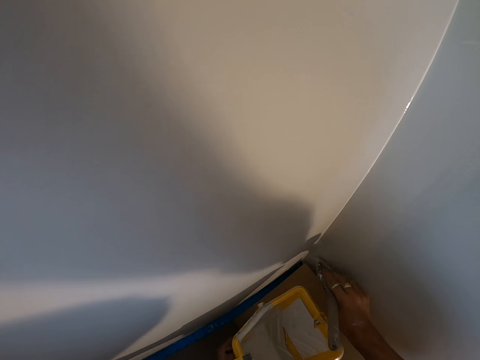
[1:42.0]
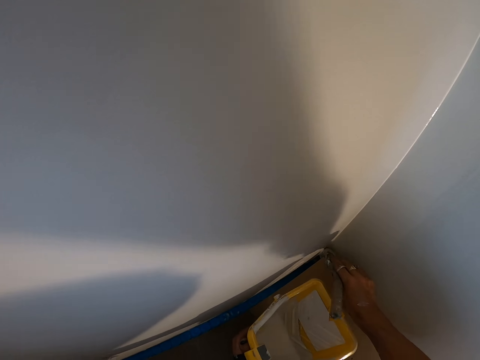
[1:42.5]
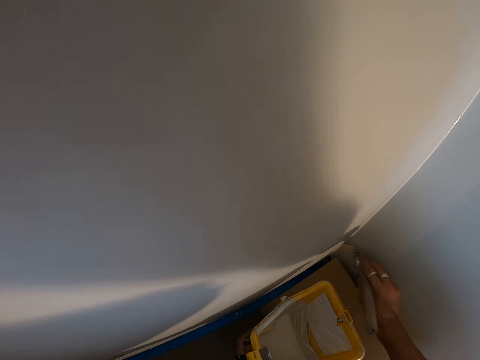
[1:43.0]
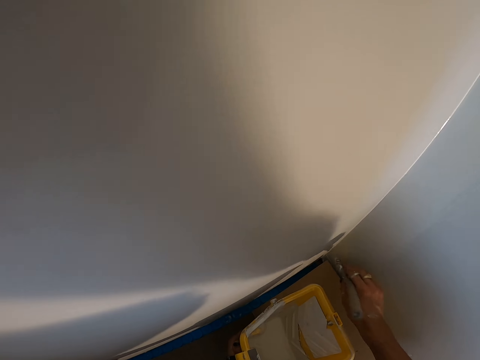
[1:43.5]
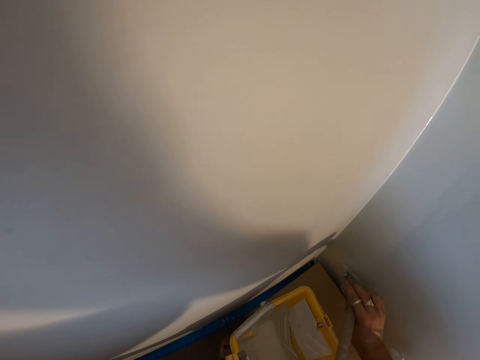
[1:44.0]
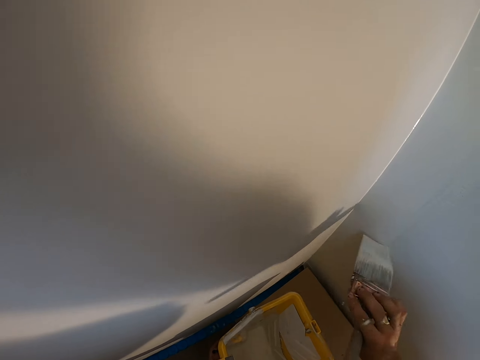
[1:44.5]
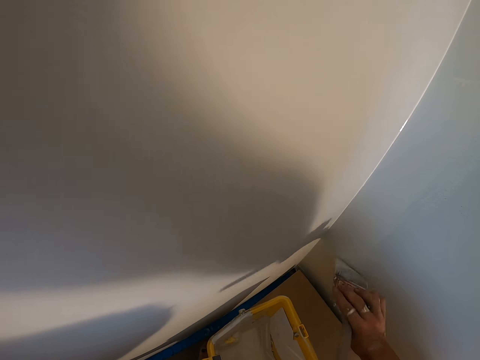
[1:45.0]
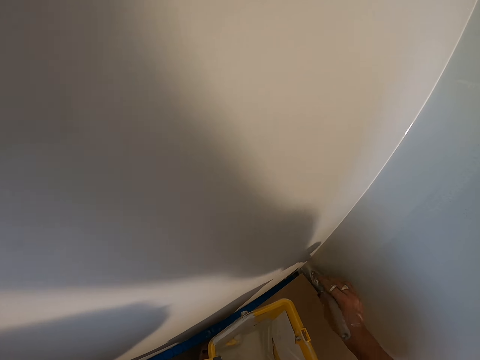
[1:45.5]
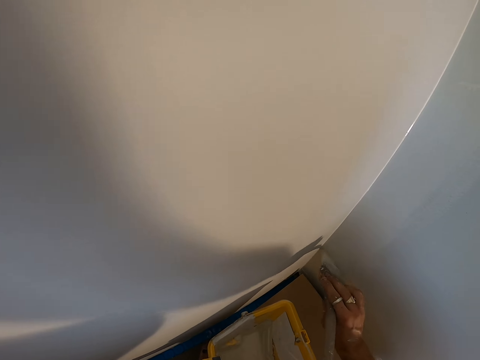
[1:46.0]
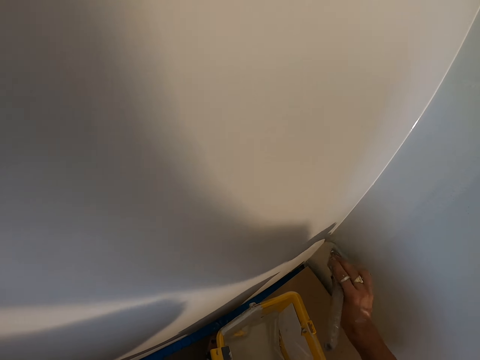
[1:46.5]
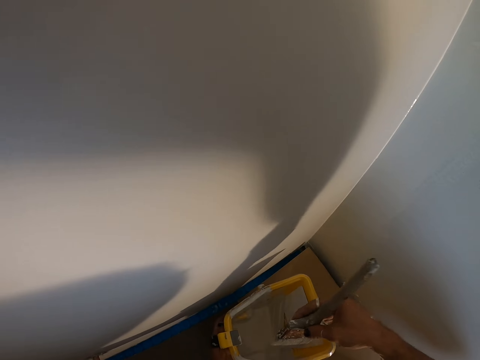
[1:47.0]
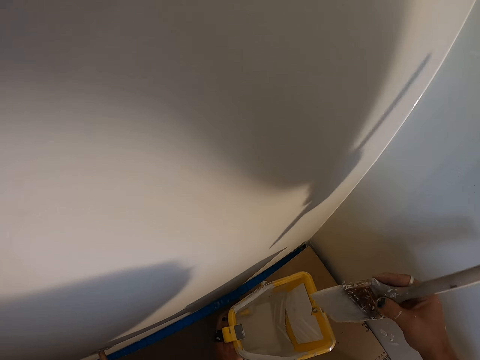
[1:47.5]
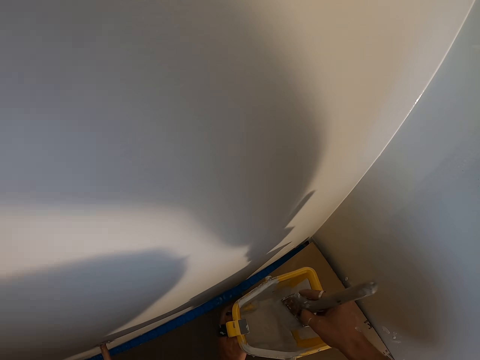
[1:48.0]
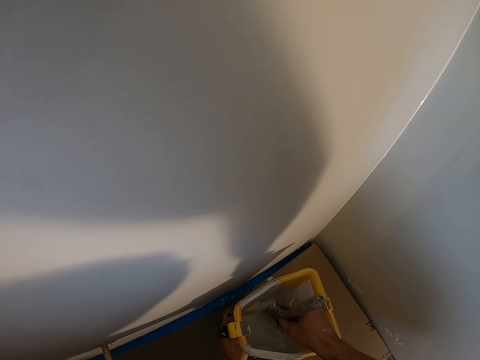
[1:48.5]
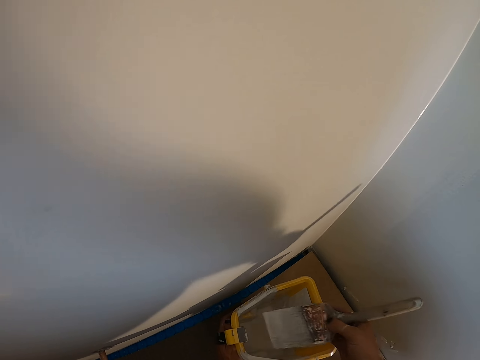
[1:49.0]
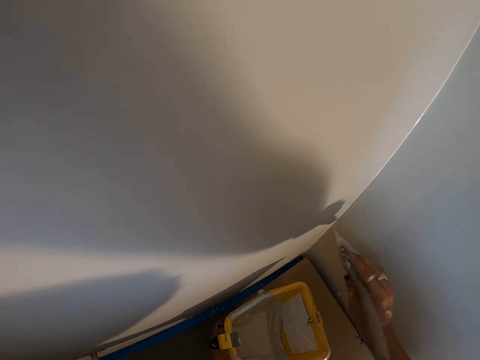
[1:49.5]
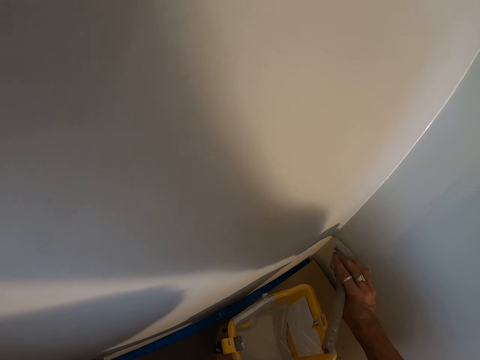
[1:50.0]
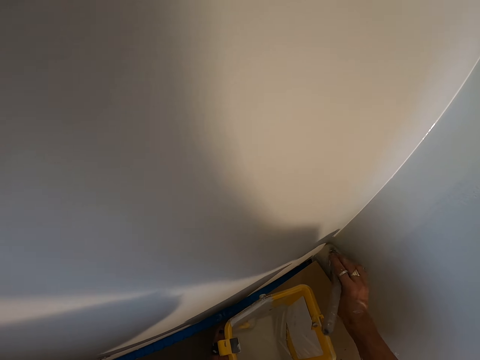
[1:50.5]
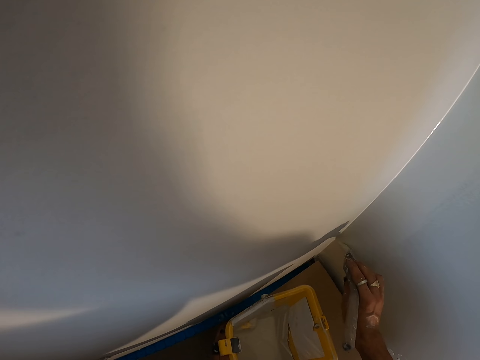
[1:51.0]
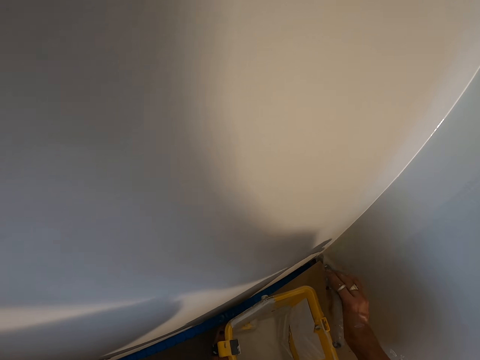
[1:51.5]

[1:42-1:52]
The camera wearer dips the paintbrush in the paint. They paint the room wall.

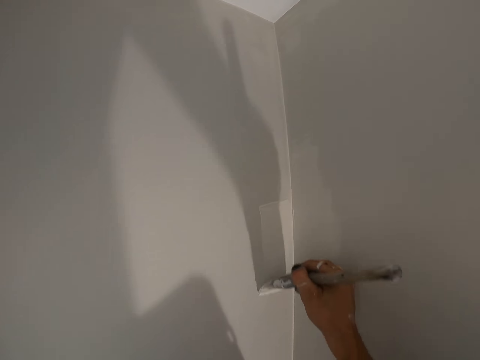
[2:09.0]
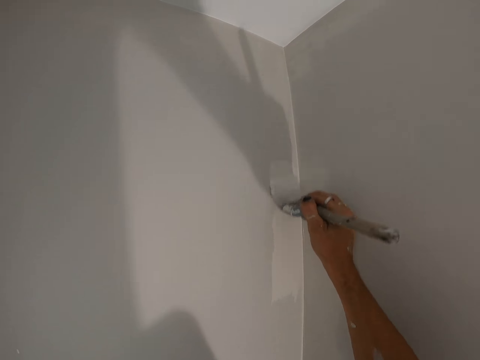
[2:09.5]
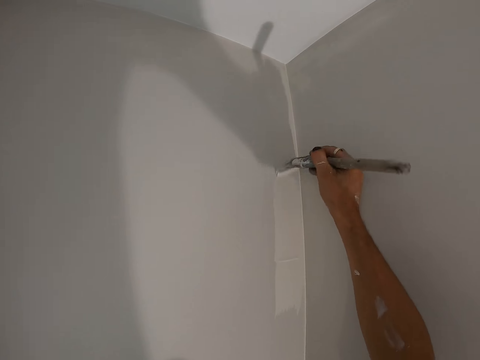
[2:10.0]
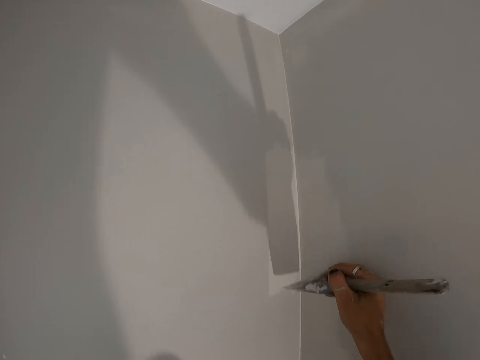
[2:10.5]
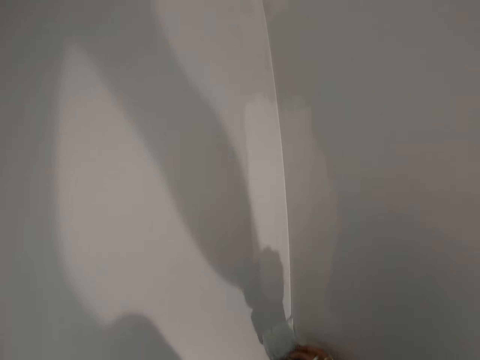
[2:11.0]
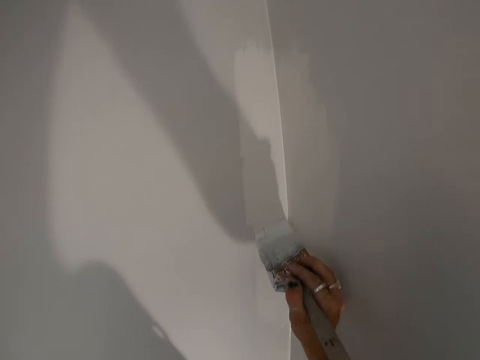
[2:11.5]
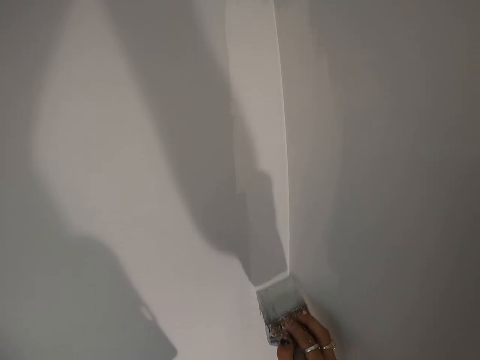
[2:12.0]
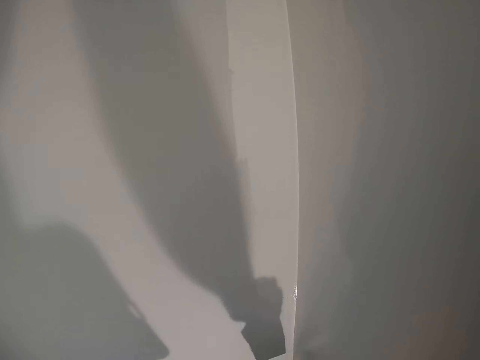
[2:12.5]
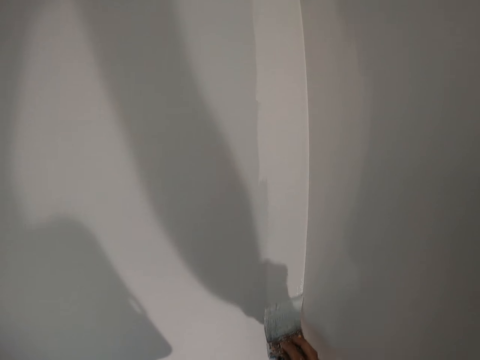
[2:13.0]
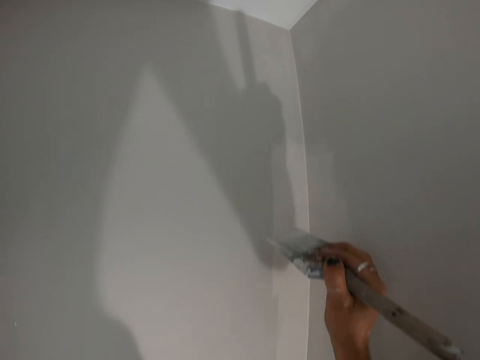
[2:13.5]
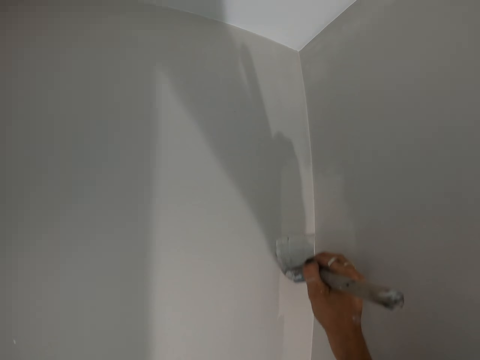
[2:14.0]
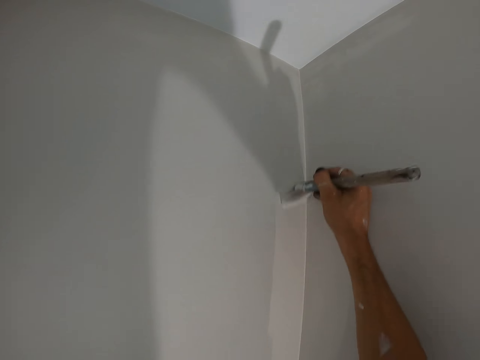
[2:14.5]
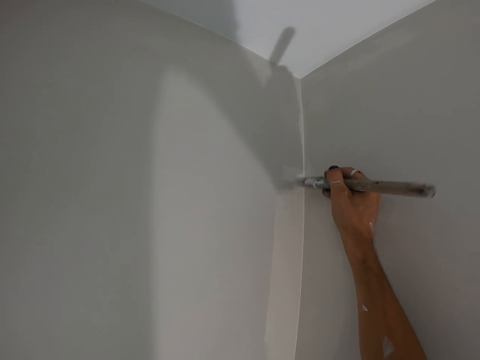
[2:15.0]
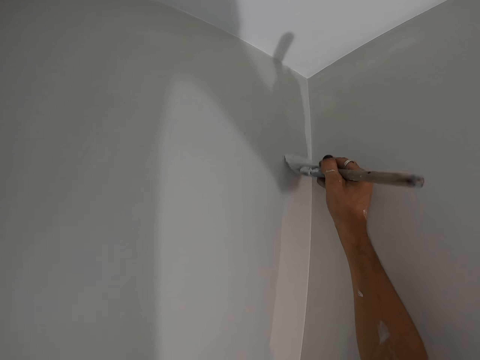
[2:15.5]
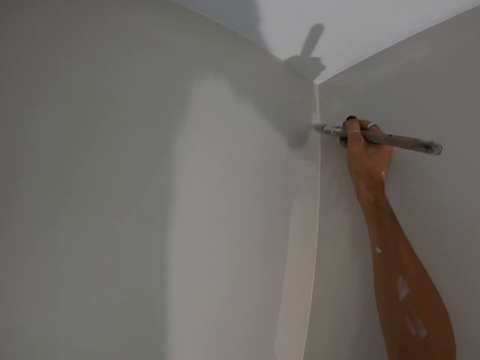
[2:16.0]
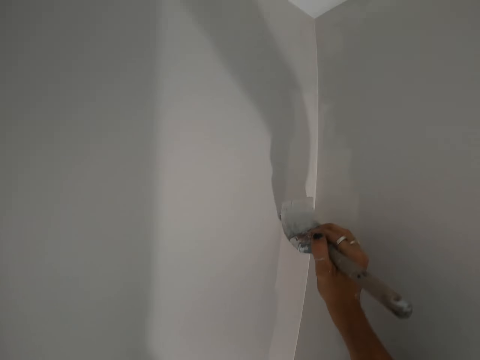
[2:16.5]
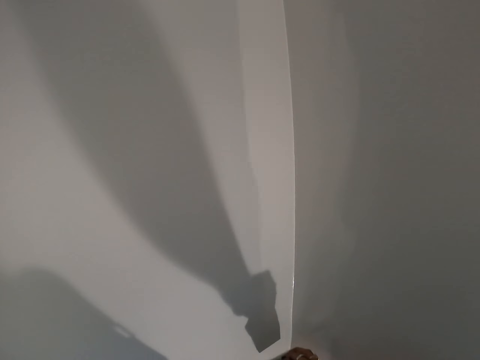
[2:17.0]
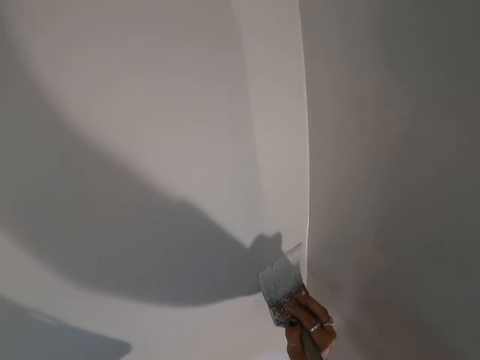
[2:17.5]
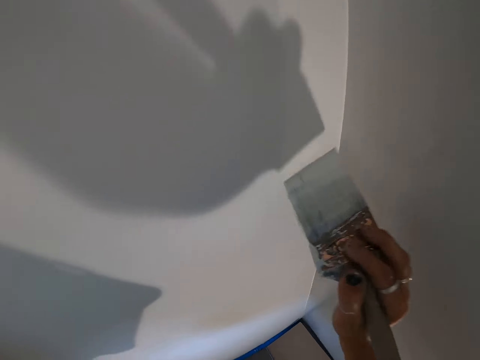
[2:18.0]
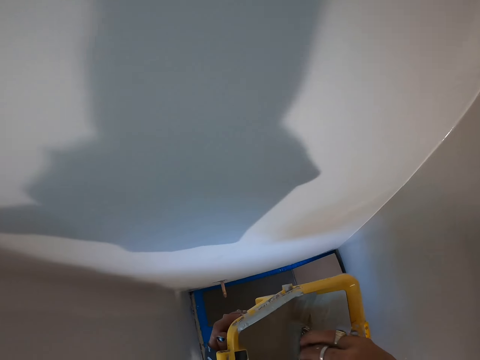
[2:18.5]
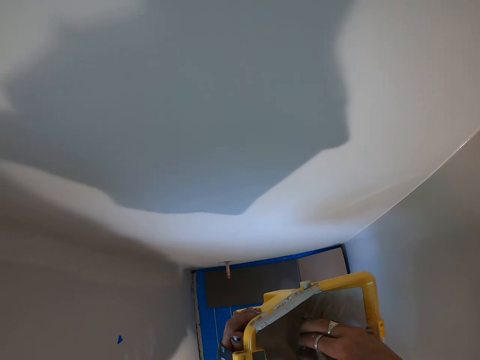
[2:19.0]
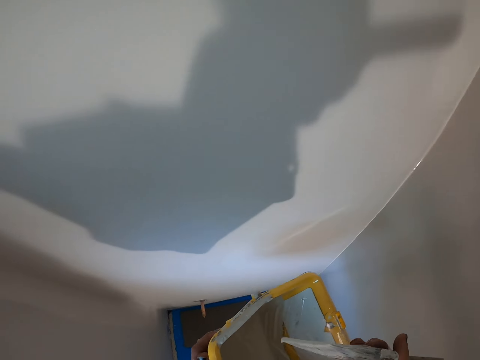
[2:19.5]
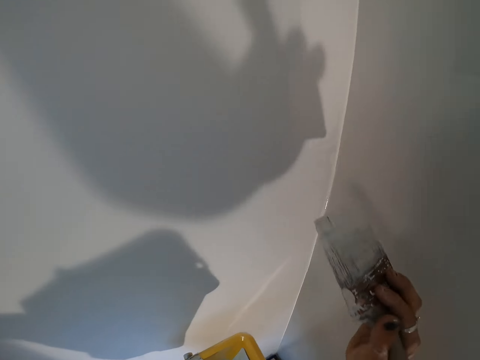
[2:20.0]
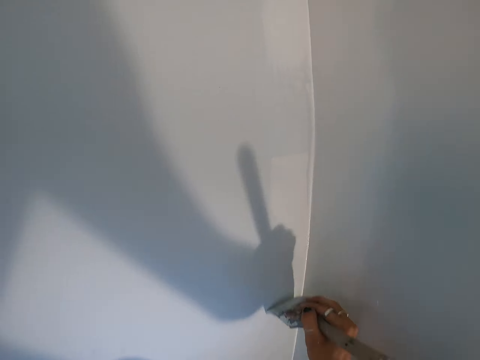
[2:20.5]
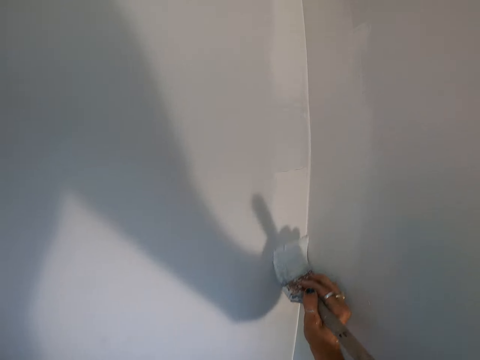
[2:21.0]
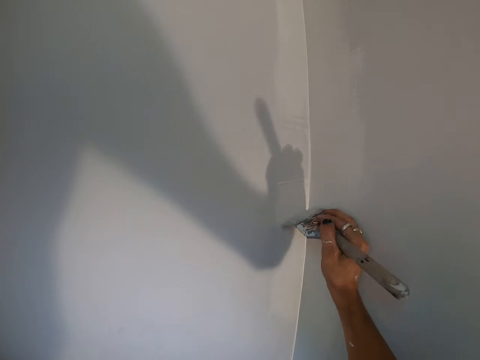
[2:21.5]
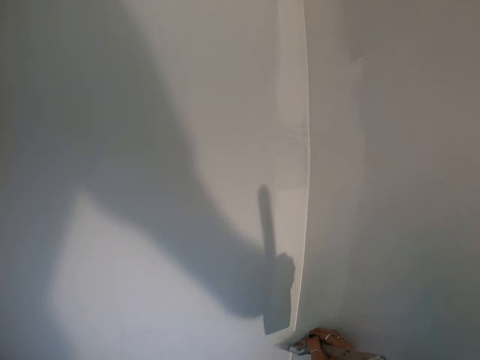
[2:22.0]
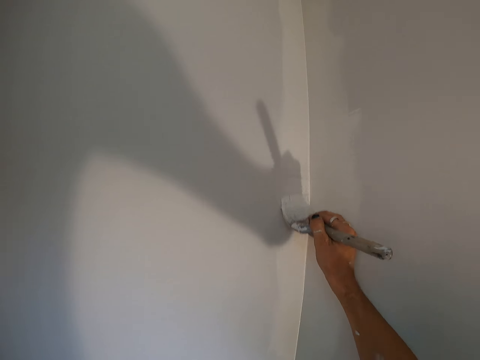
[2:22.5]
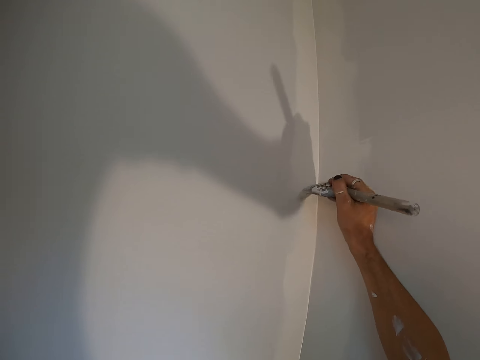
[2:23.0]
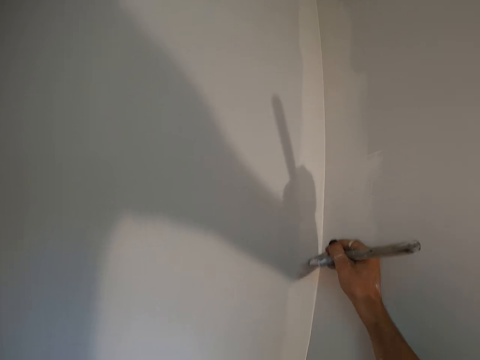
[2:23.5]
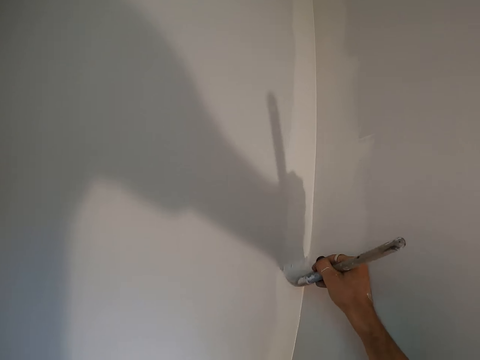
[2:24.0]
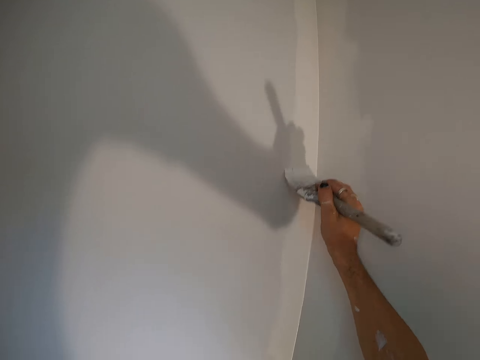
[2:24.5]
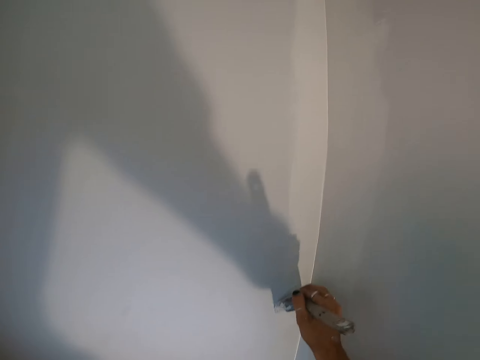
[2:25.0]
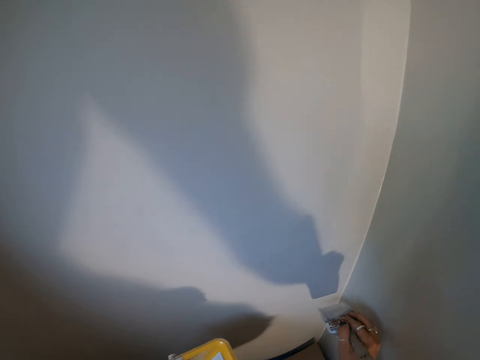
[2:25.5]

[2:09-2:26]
The camera wearer paints the room wall. They paint the brush. They dip the paintbrush in the paint. They paint the room wall.
